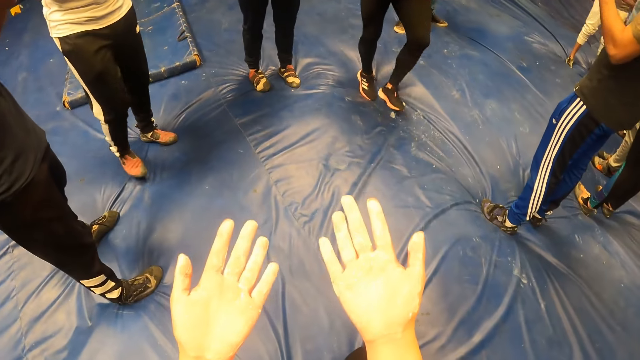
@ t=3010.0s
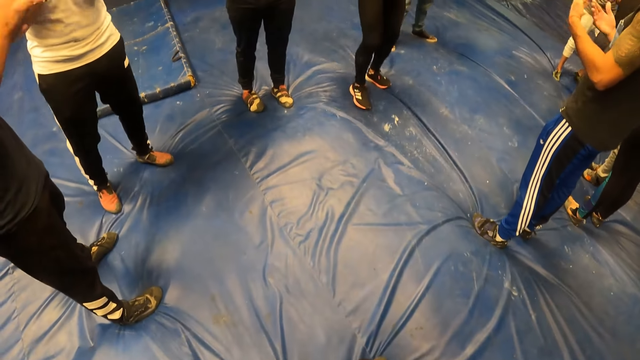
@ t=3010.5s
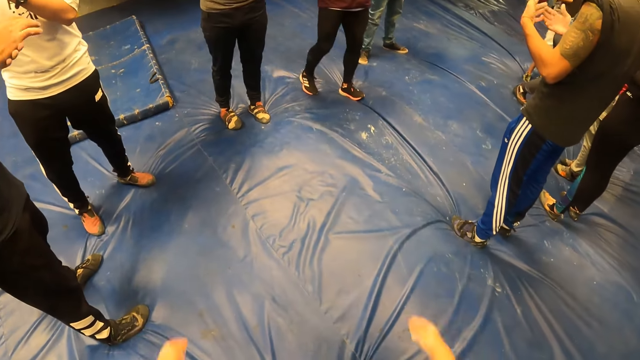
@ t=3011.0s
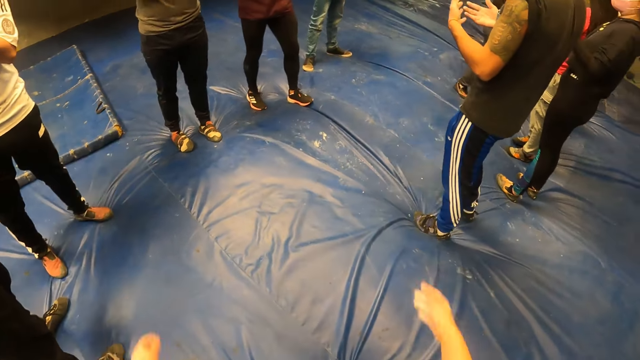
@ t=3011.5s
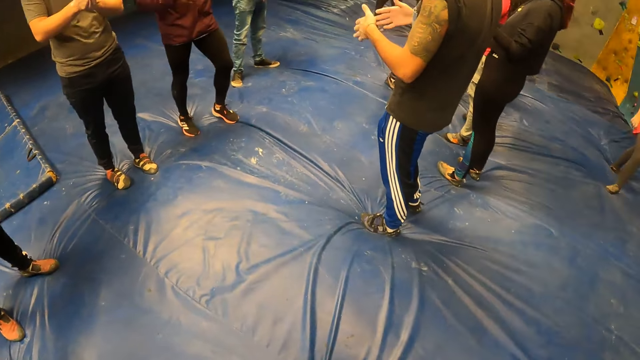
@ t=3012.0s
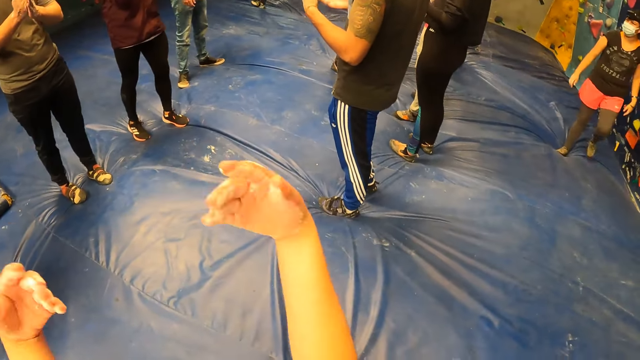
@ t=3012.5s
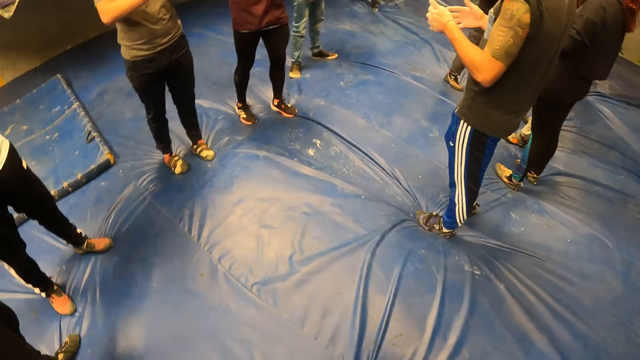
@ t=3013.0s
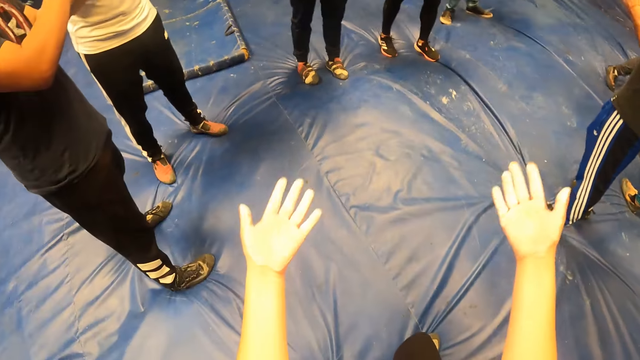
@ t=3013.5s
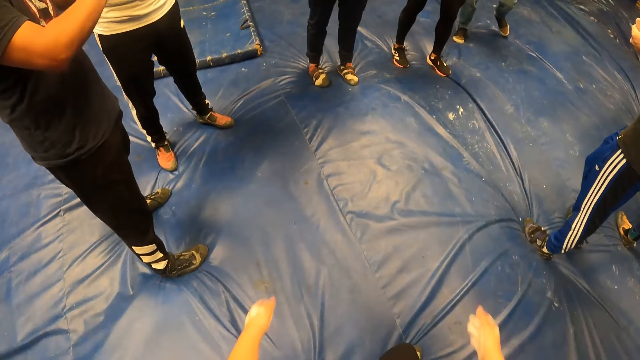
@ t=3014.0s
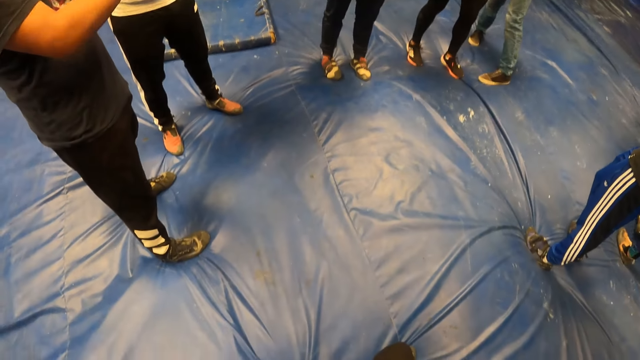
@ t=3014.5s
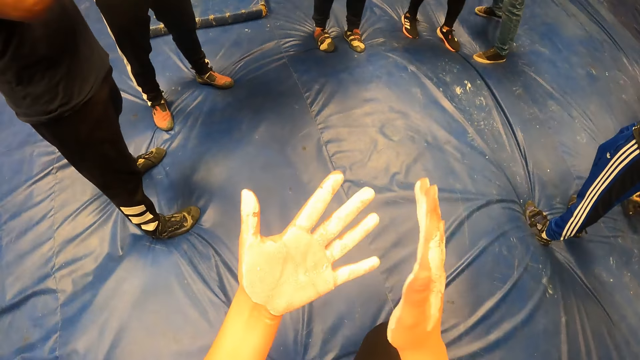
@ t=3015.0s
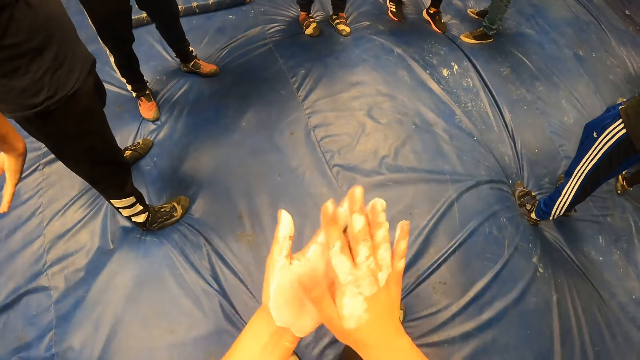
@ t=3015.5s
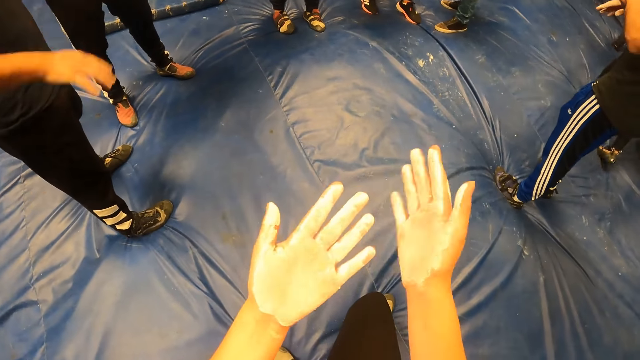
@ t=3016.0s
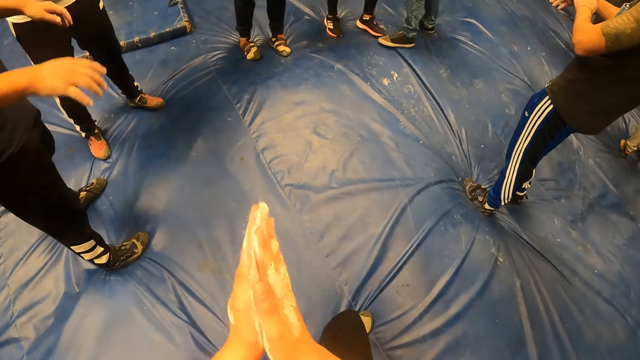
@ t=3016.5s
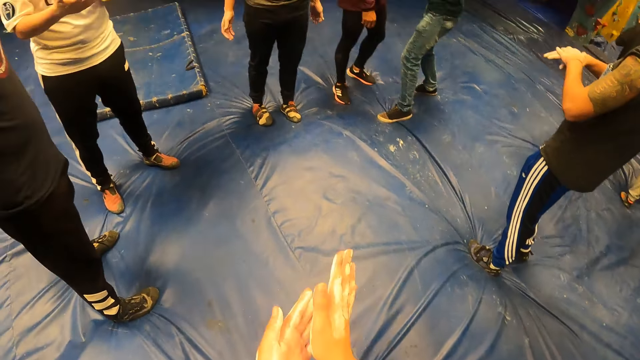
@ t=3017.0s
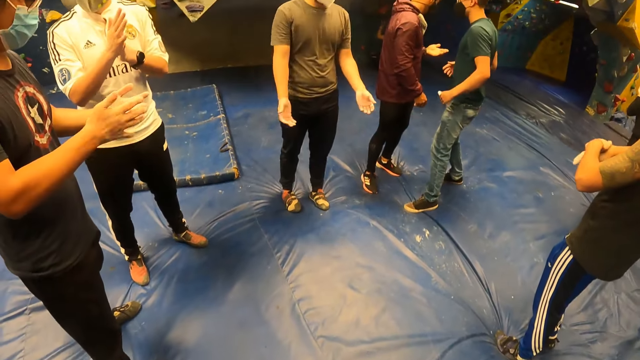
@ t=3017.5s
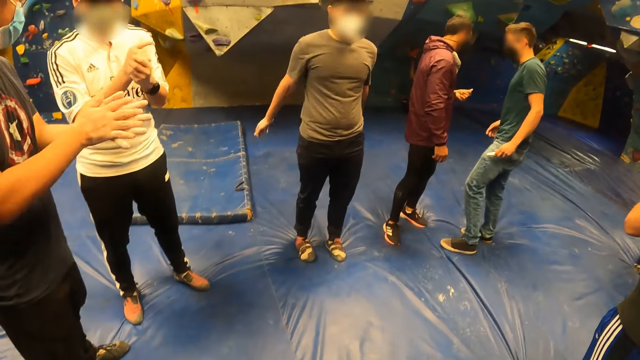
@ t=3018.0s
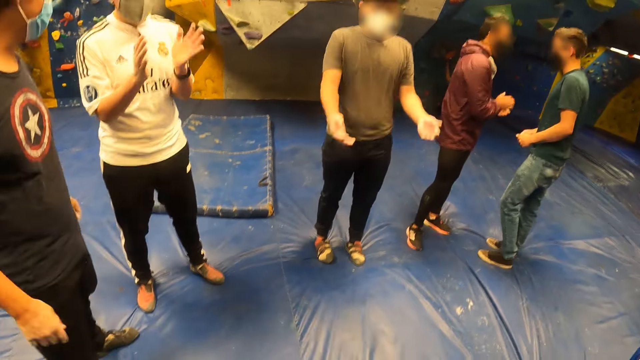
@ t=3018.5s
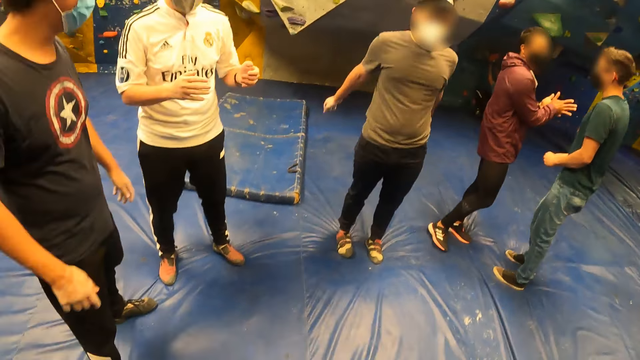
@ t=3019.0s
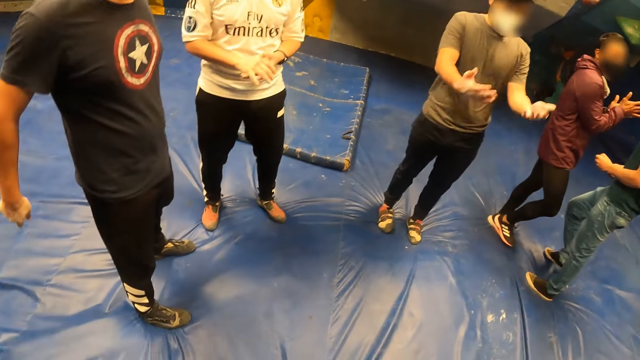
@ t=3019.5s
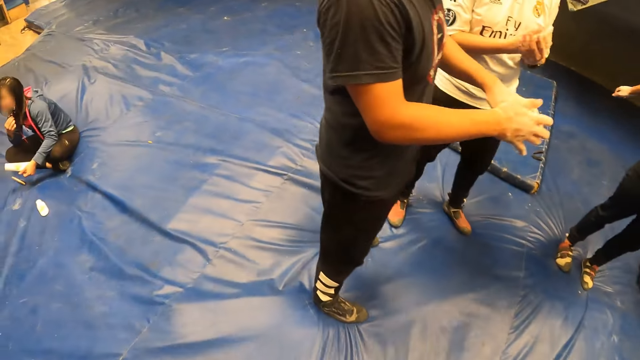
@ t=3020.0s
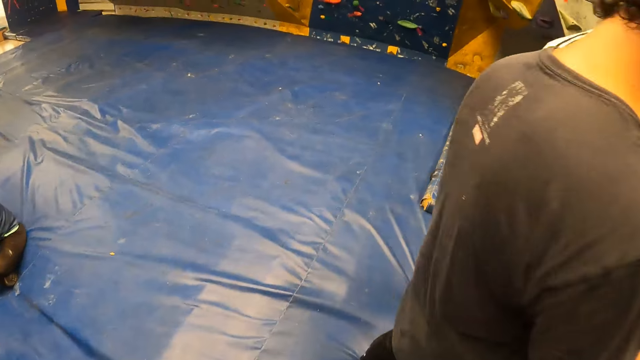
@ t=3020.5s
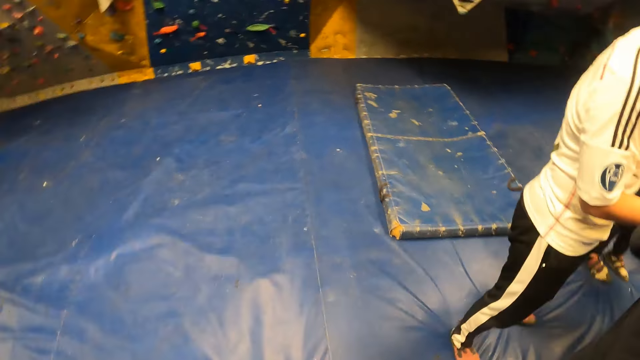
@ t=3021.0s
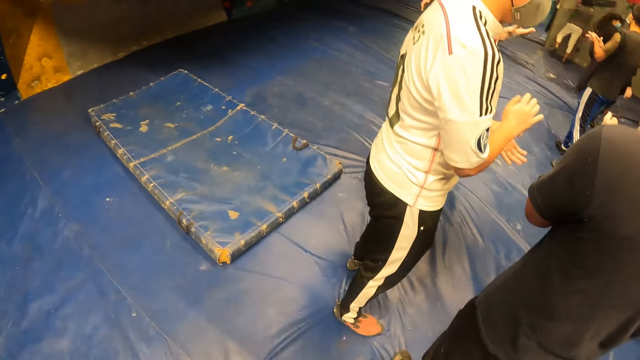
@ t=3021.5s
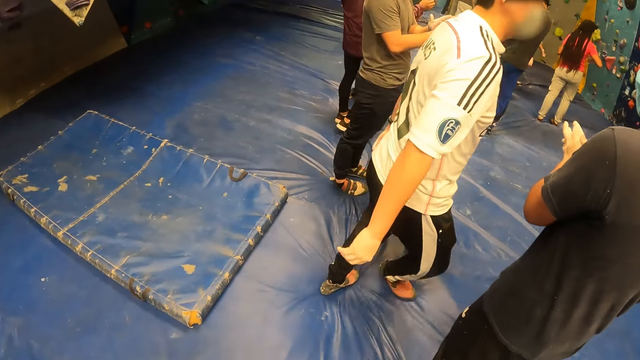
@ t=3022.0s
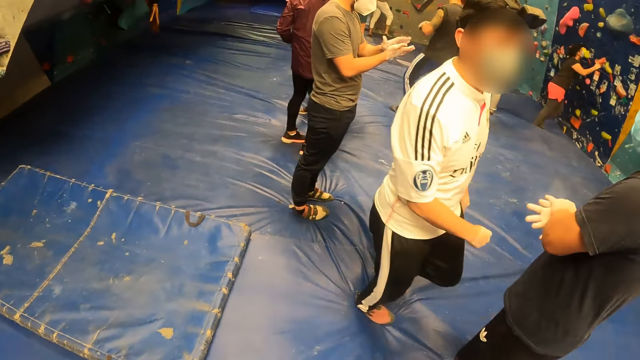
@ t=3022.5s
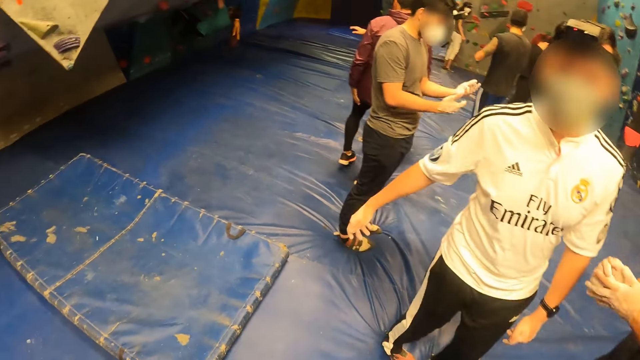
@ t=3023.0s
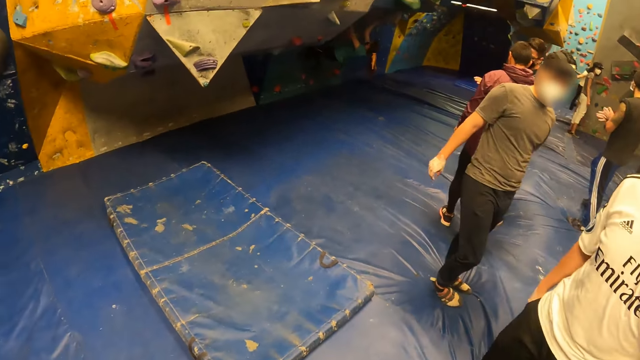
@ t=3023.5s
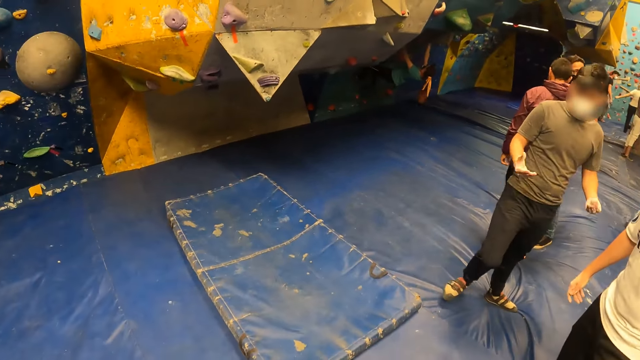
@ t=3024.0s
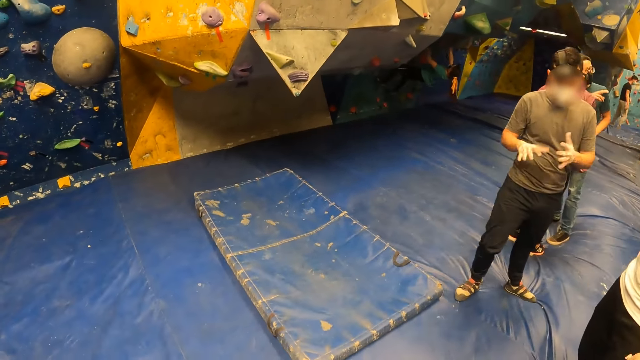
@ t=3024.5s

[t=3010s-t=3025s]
The camera wearer swings her hands. She rubs her hands. She moves around.

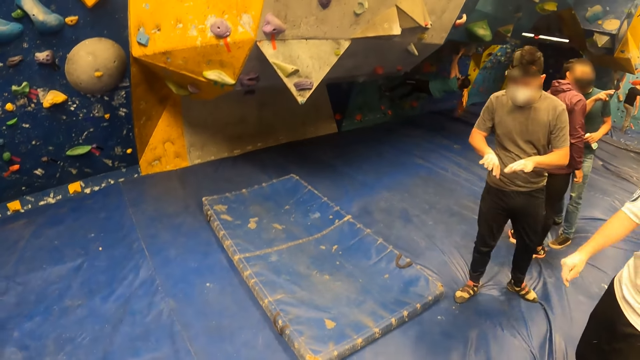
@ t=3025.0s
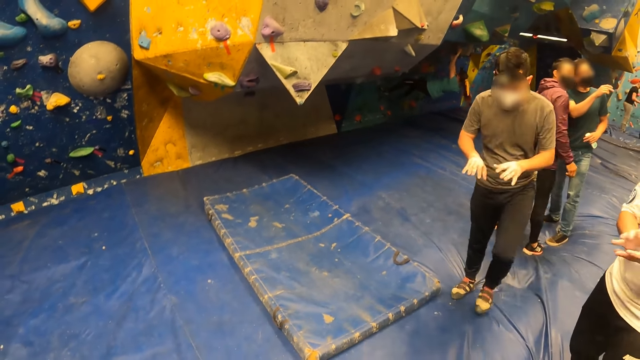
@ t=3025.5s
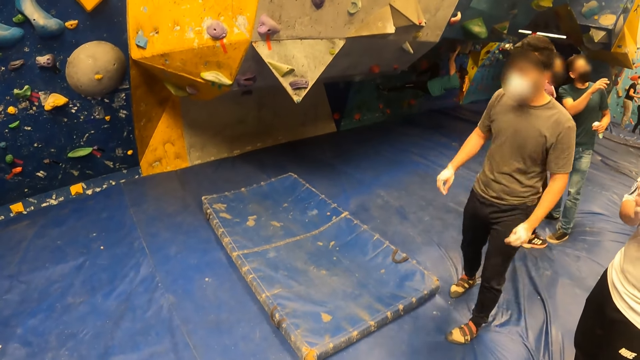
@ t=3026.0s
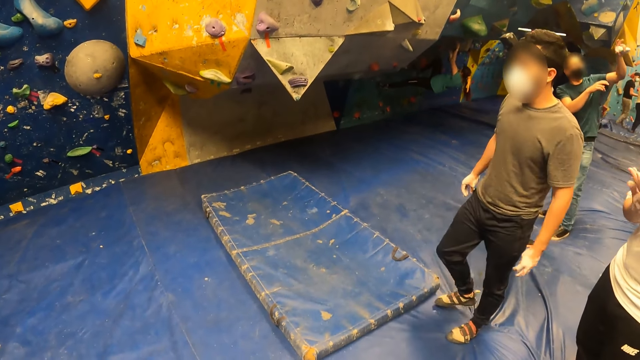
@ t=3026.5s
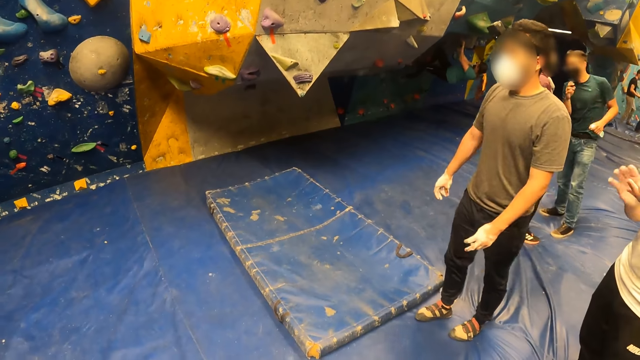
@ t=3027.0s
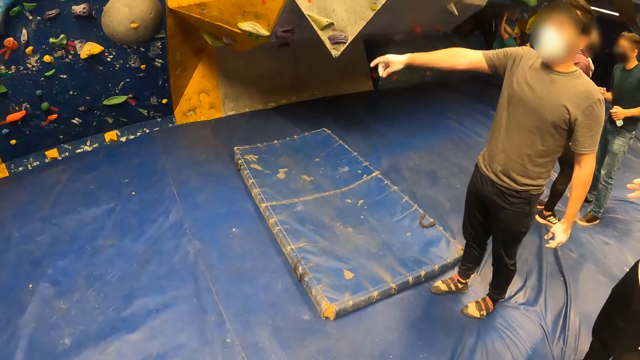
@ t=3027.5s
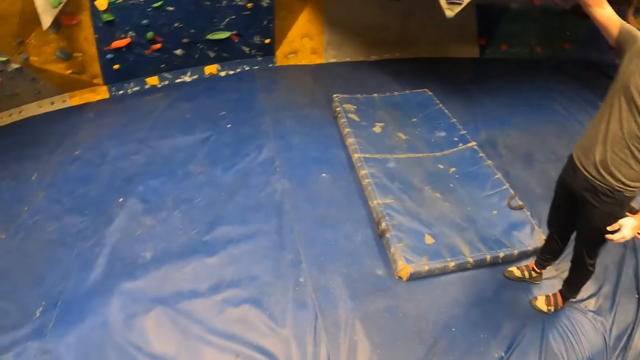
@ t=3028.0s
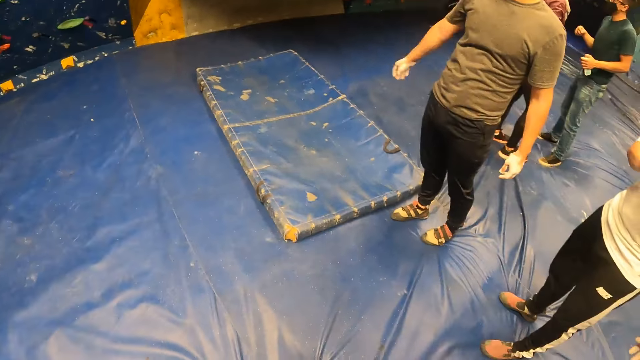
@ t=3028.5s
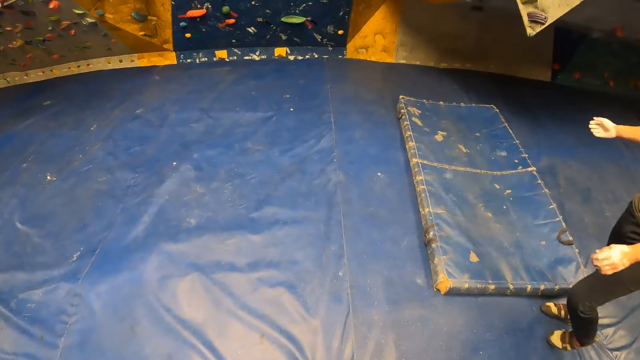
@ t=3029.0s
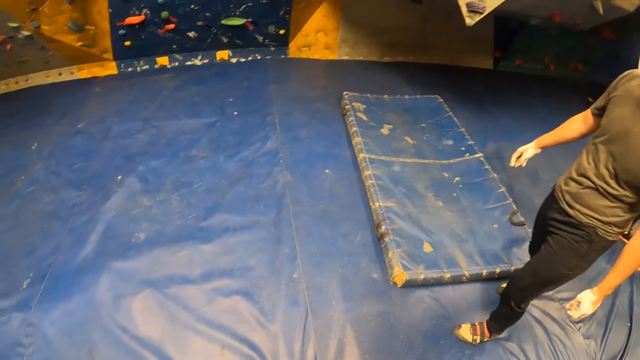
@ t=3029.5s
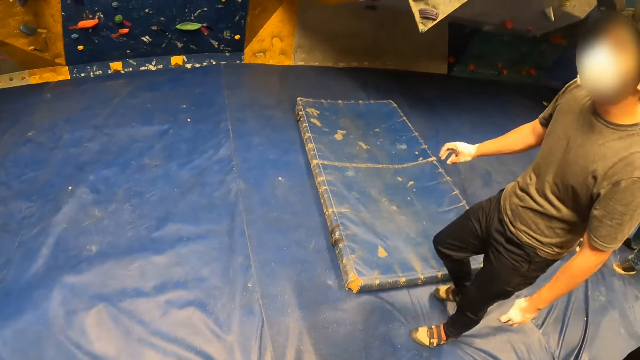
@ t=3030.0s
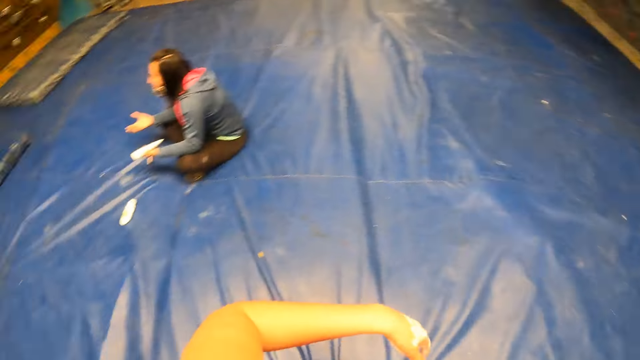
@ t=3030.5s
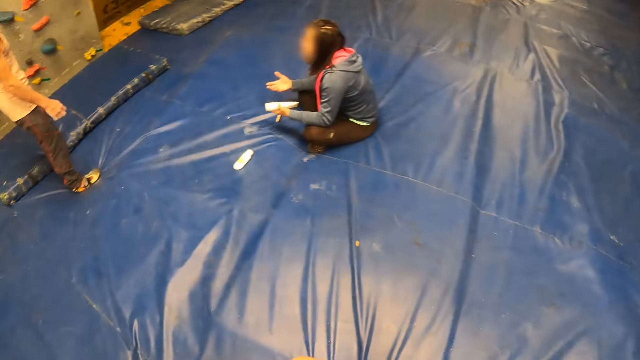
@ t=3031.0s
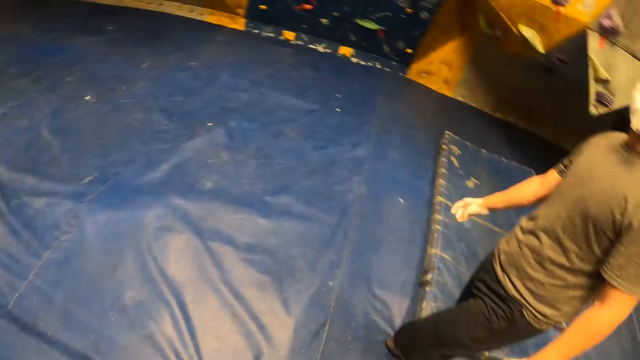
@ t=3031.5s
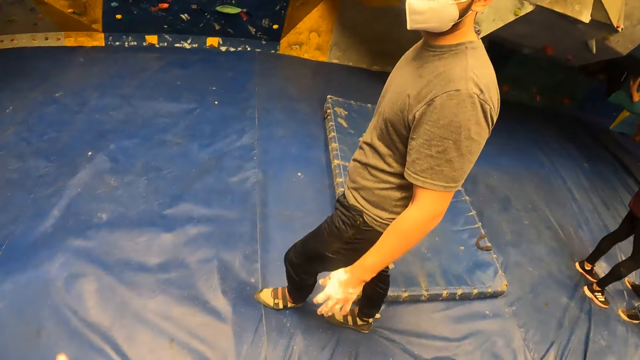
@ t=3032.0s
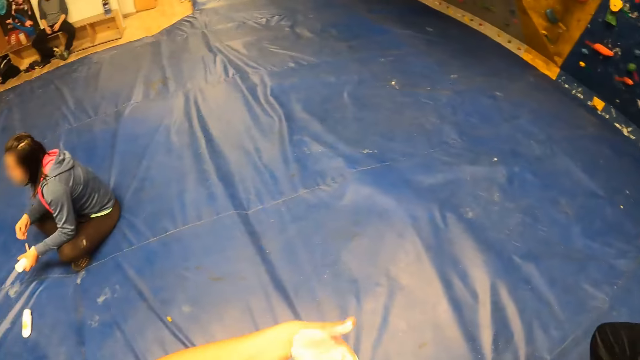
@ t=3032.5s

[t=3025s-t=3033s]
The camera wearer interacts with a man. They look around.
